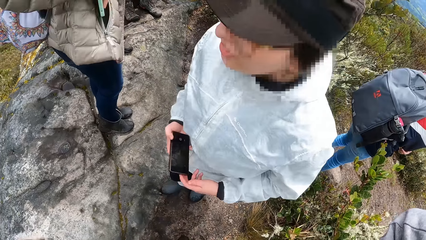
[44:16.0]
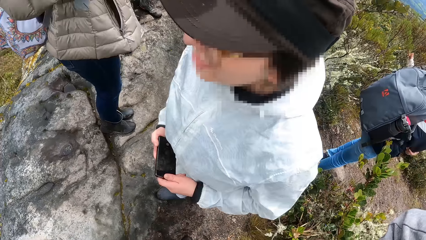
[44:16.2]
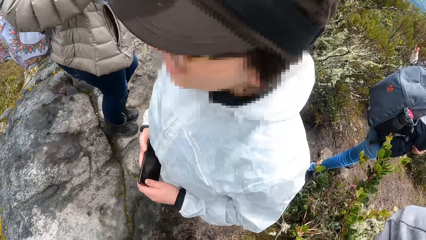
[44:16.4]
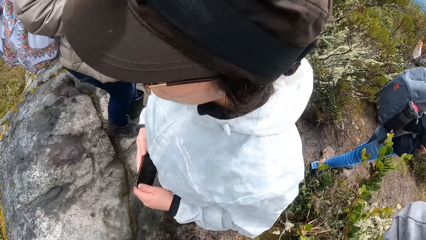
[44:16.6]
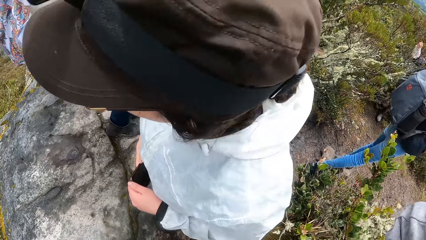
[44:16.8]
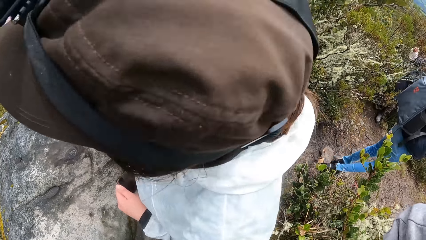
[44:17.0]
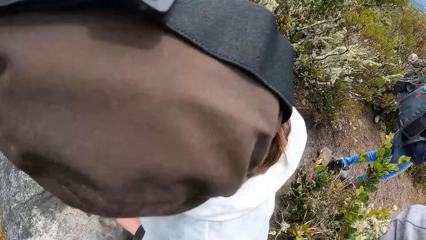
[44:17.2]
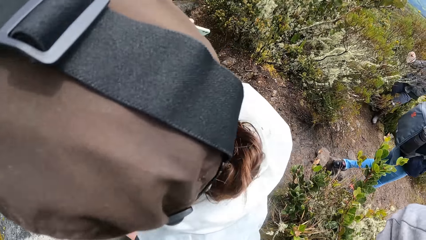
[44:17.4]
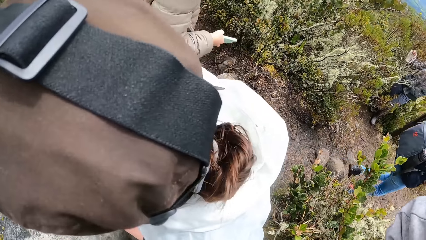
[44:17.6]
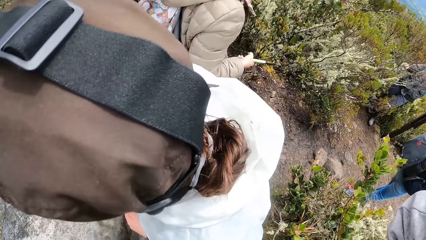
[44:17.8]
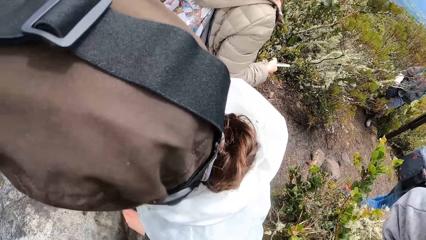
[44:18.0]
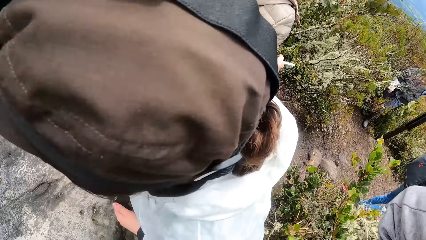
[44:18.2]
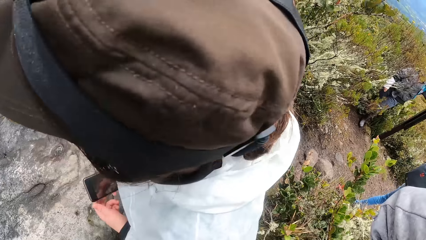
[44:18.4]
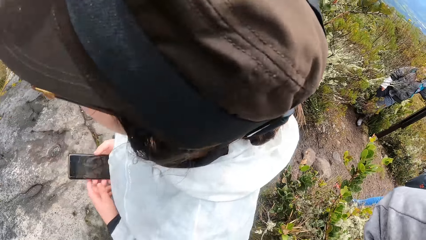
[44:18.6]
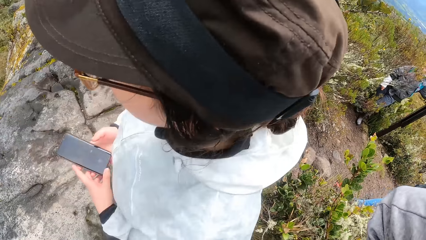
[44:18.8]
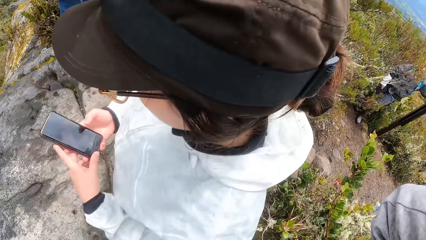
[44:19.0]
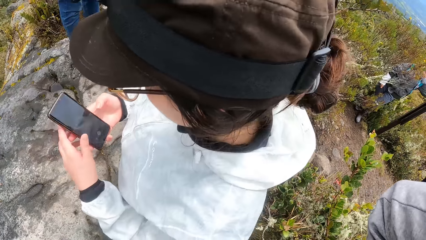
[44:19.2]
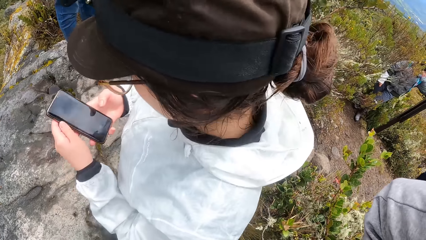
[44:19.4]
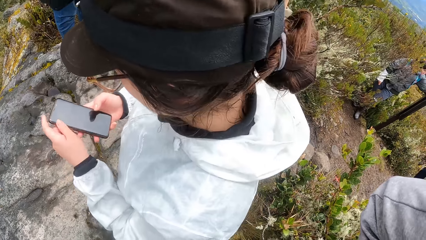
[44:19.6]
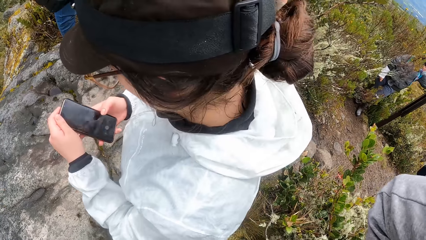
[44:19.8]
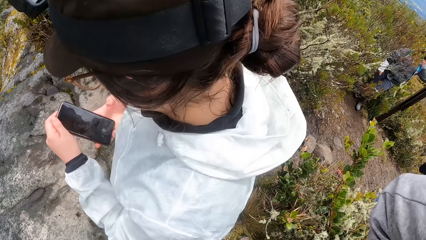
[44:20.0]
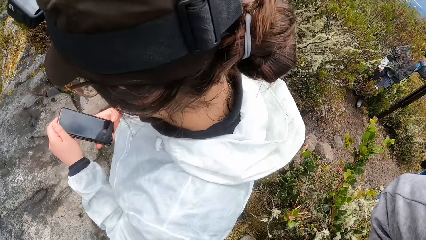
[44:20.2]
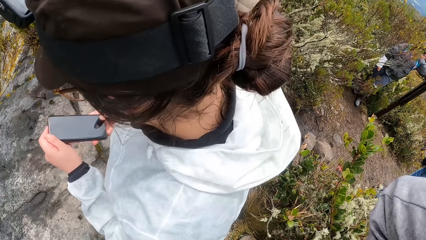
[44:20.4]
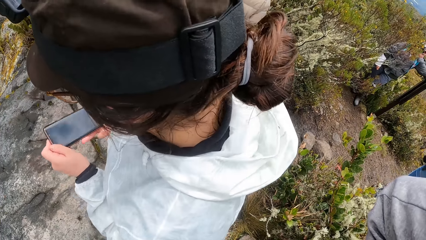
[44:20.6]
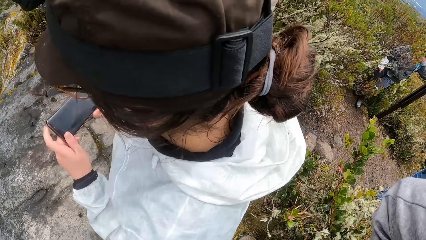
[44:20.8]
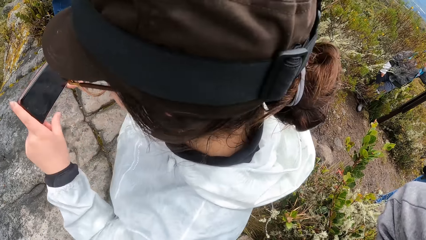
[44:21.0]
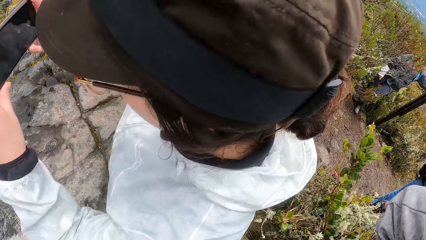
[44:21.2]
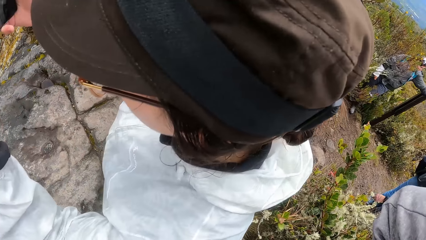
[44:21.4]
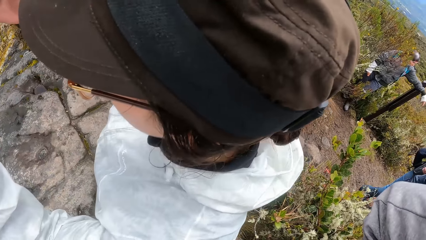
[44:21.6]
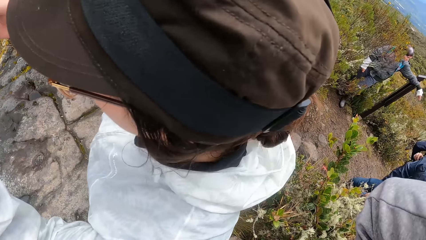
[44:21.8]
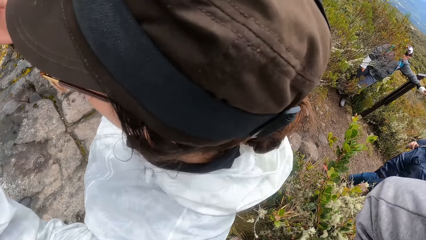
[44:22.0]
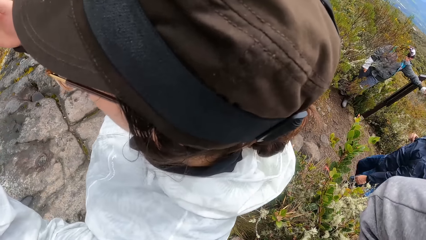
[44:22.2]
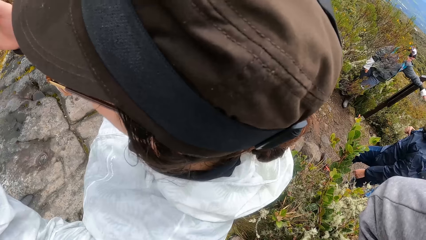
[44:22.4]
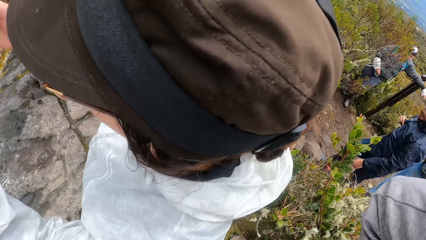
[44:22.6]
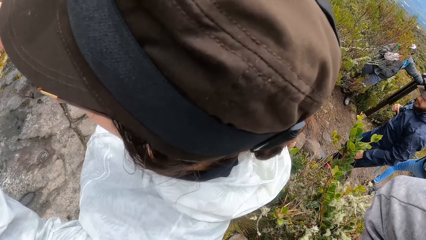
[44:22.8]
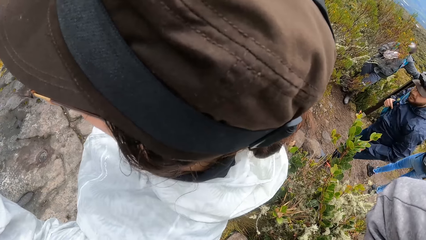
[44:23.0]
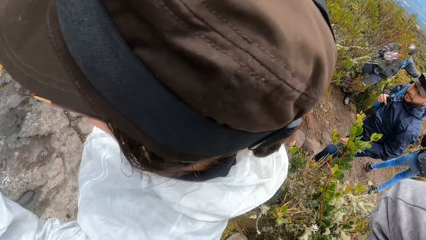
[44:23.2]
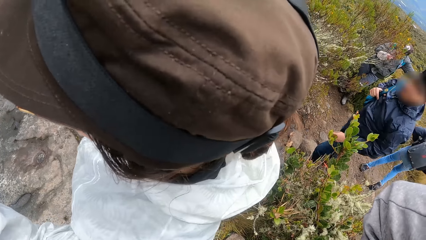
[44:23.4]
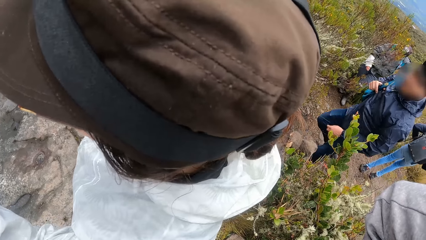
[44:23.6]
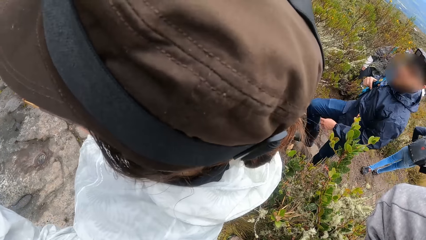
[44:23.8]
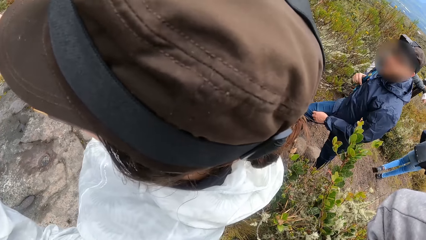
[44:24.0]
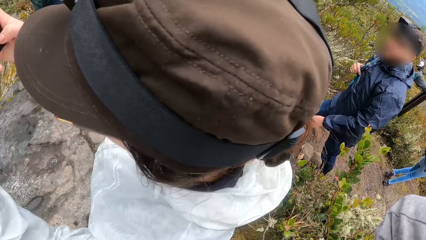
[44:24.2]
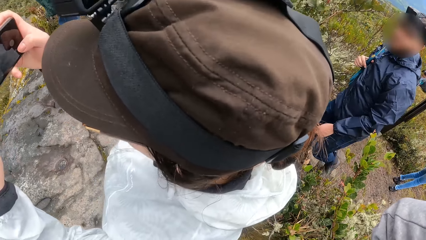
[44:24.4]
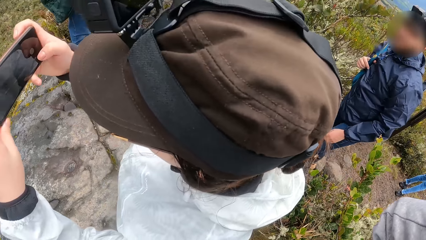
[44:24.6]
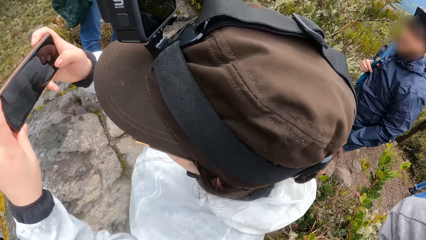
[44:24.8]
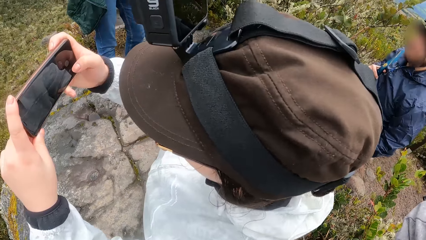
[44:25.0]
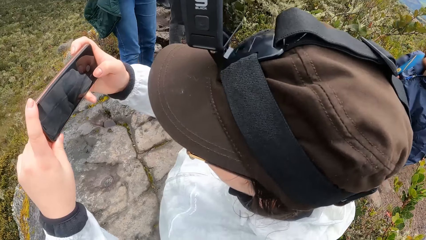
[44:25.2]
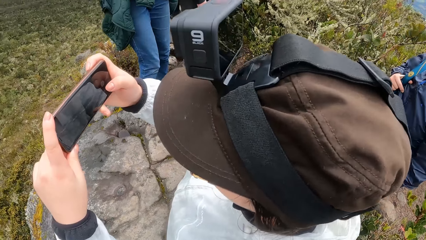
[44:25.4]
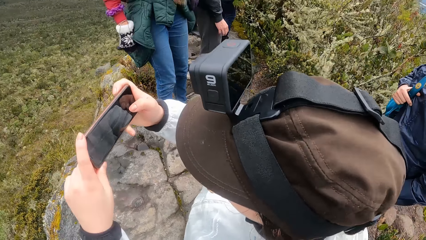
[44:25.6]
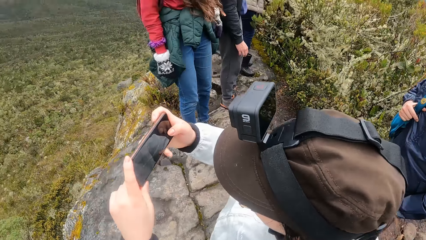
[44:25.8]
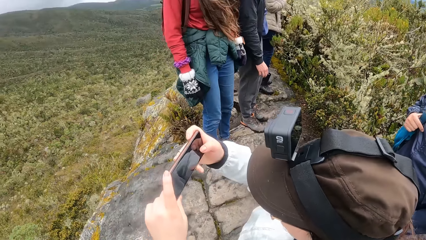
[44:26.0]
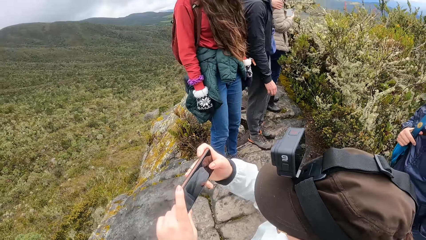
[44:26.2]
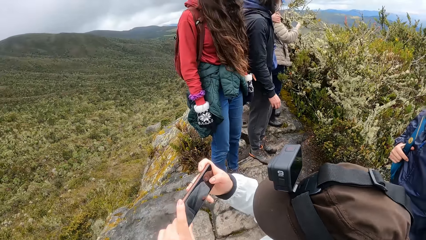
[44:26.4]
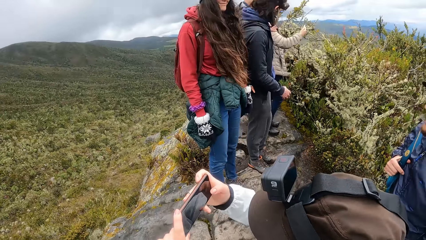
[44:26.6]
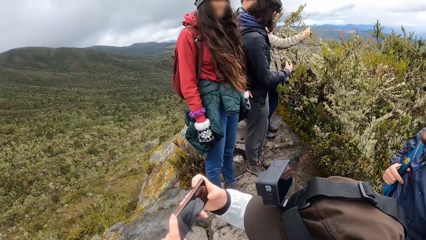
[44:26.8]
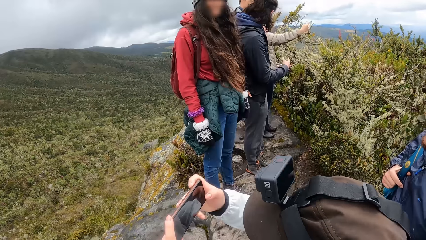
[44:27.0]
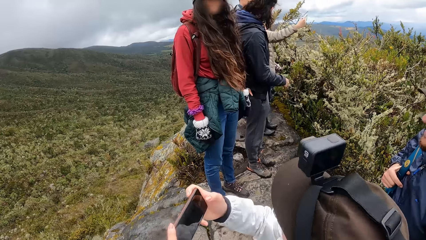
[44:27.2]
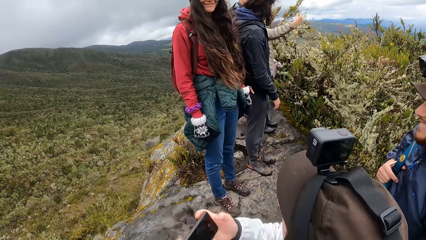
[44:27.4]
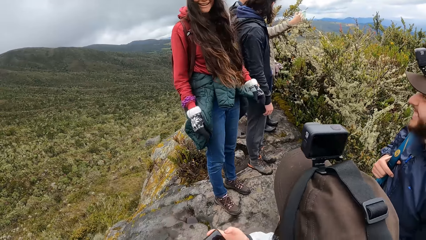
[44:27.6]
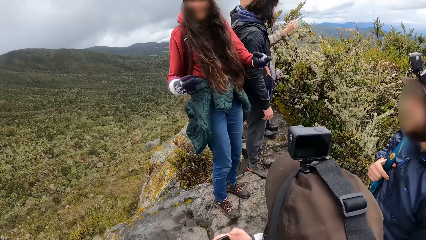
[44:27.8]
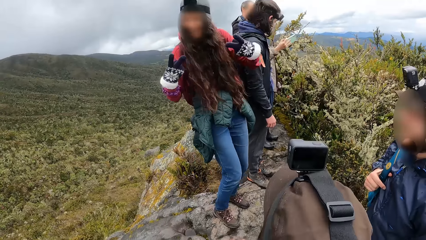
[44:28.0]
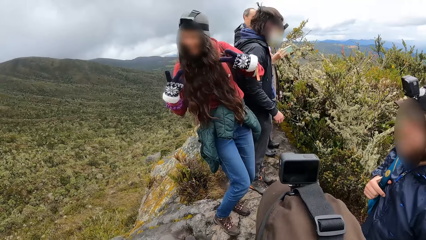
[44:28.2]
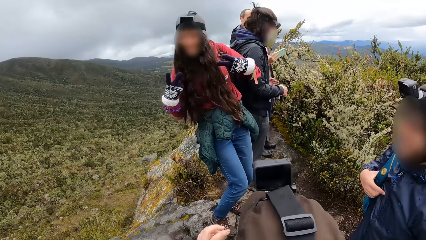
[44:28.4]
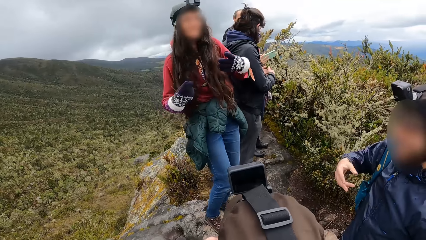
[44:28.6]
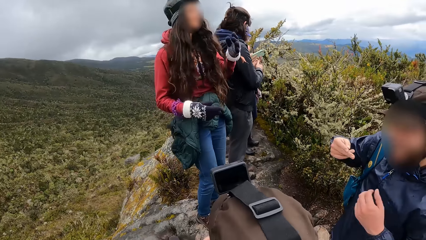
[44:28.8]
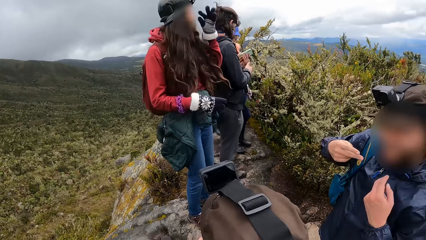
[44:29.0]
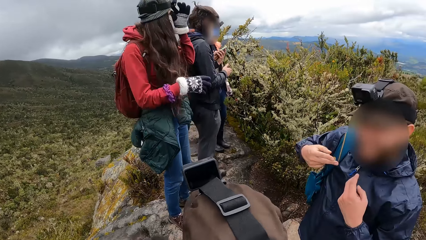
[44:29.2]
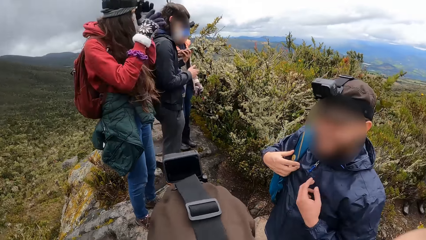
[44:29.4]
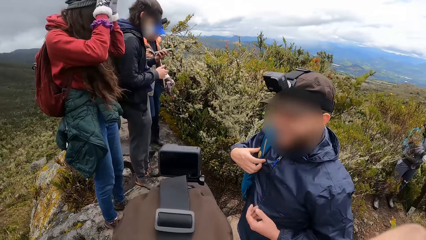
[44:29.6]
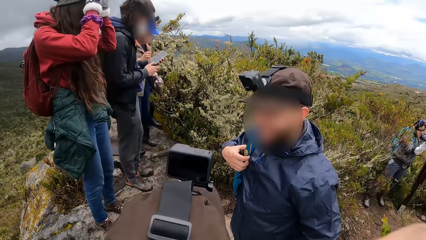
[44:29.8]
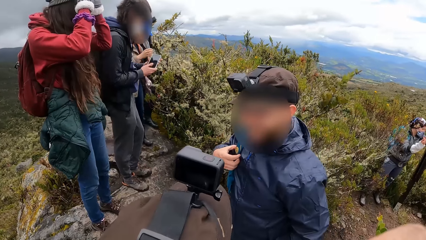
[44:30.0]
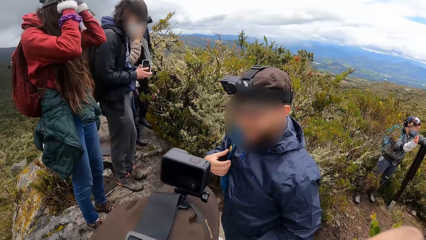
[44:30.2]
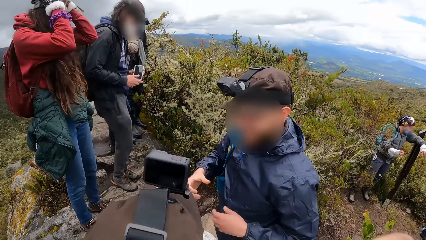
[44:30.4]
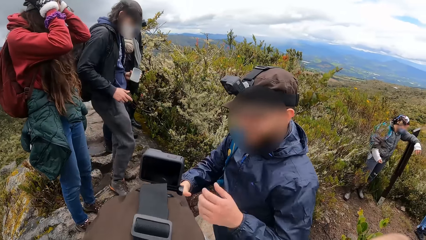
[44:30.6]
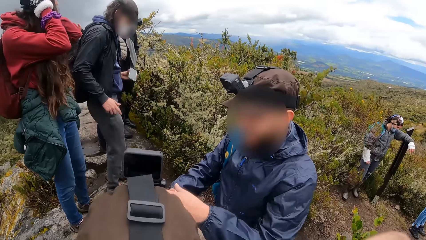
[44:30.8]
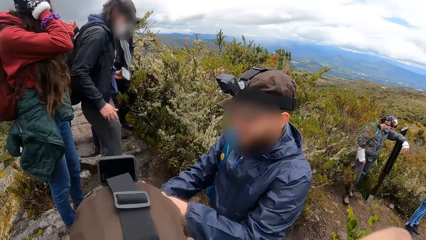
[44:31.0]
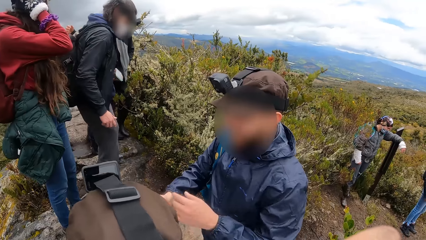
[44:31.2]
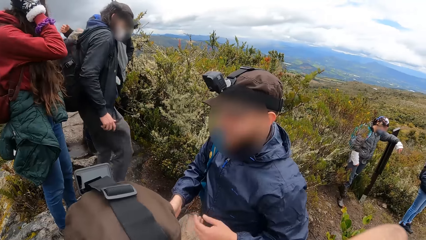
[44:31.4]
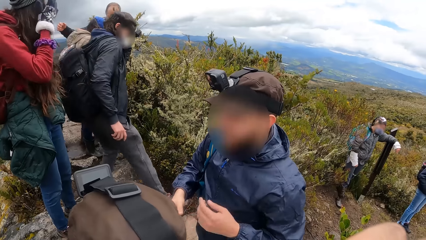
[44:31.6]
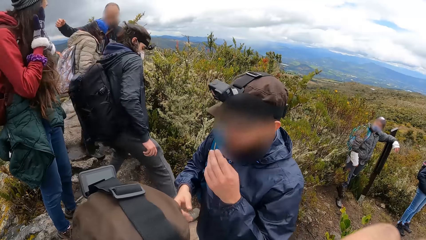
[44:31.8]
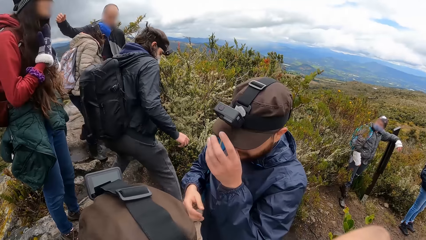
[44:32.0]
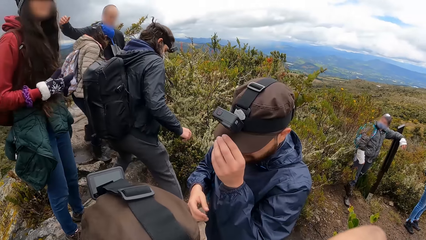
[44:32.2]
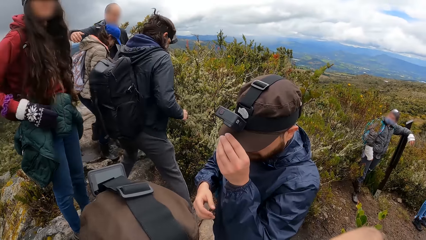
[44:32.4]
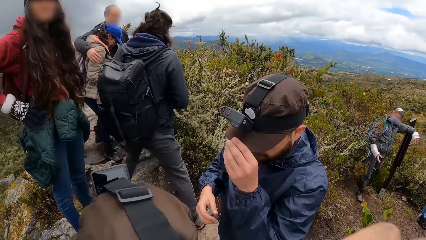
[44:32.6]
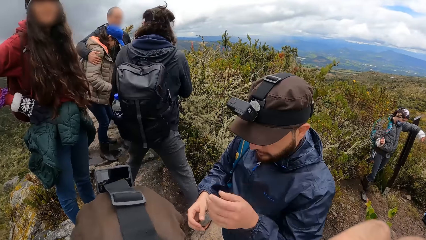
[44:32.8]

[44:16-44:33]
A lady drops a phone in the pocket. The camera wearer looks at a man. They look around. The man uses his phone. Another lady operates a phone. The man takes a video with his phone. The camera wearer looks at the man. They look around the hill. They look at the team. They look at a woman. They look around the forest.
